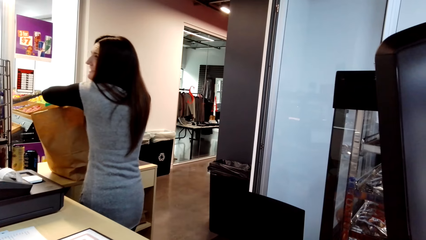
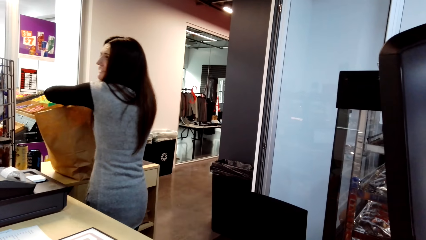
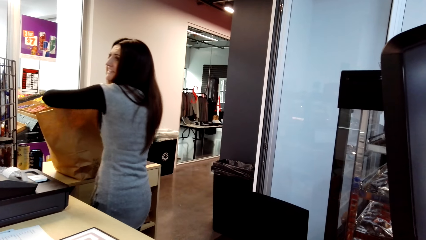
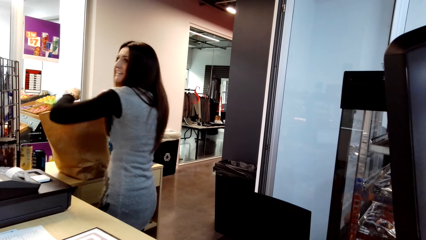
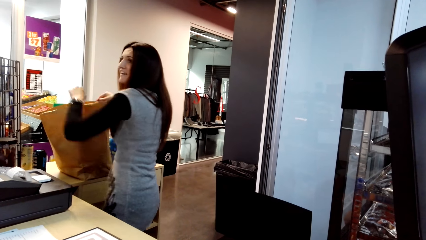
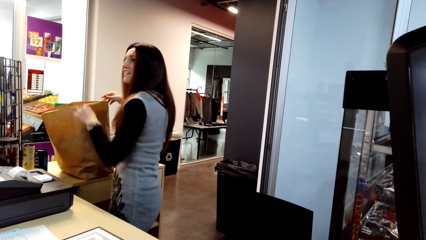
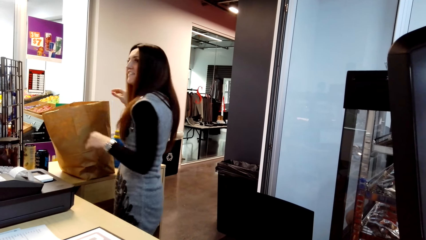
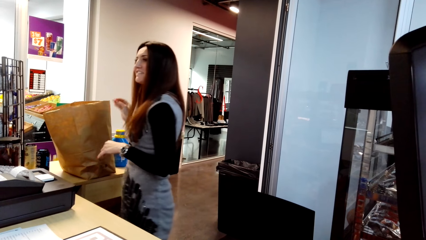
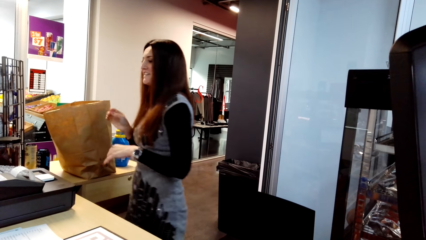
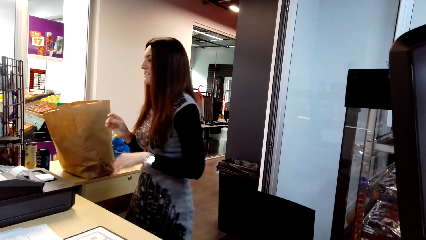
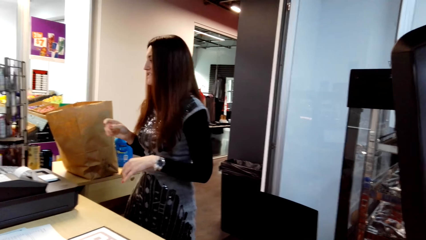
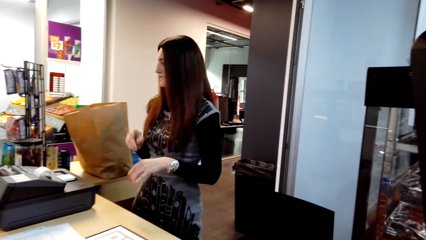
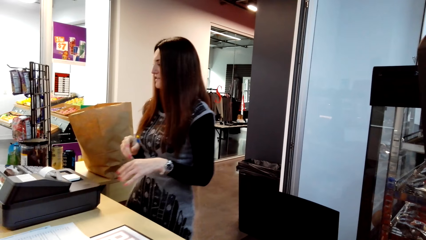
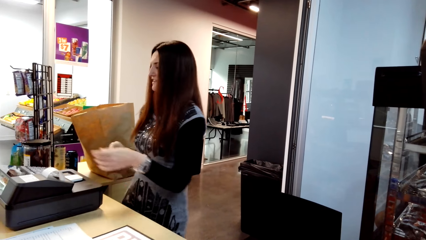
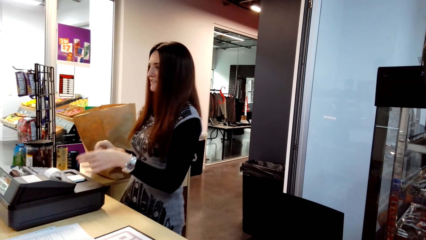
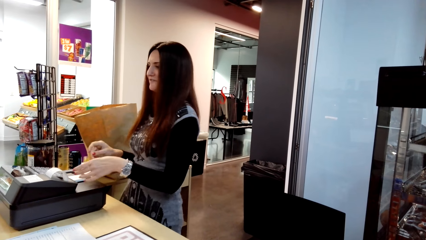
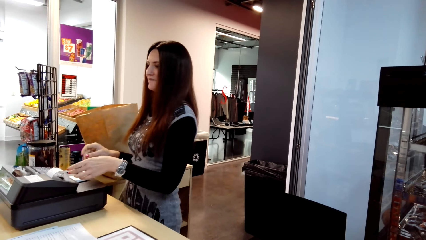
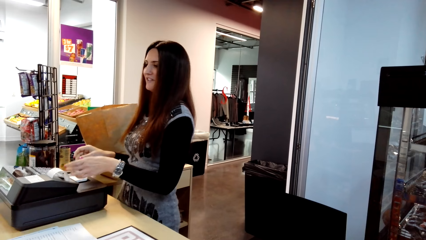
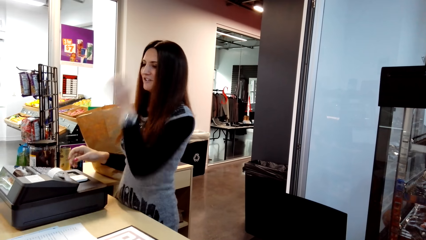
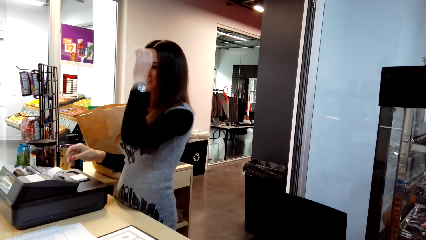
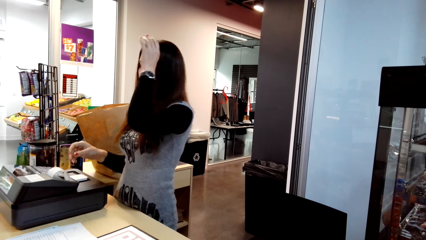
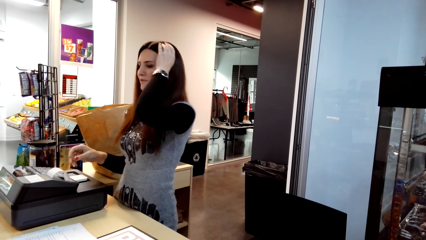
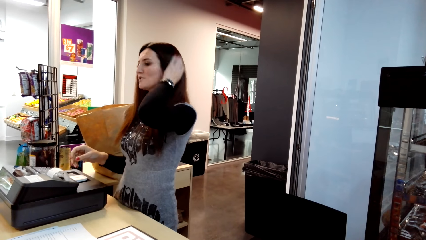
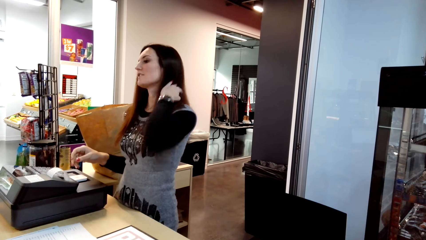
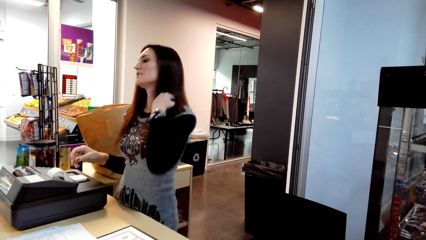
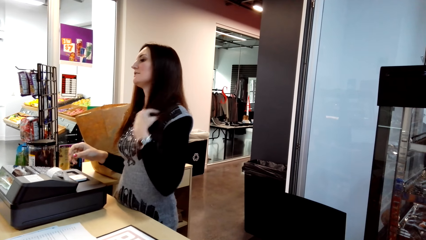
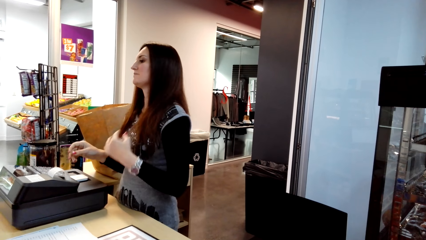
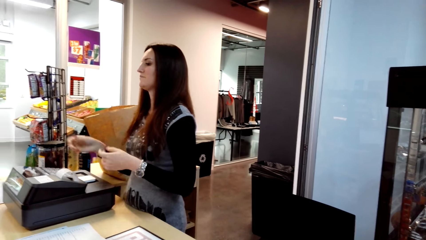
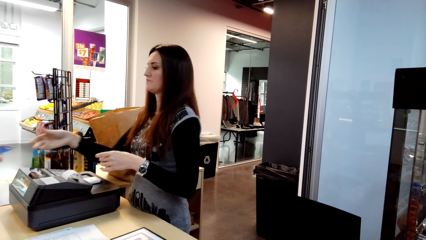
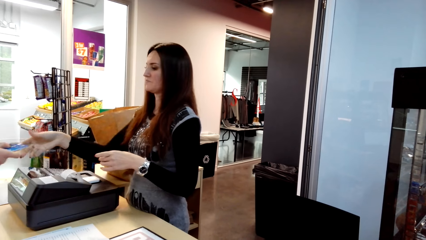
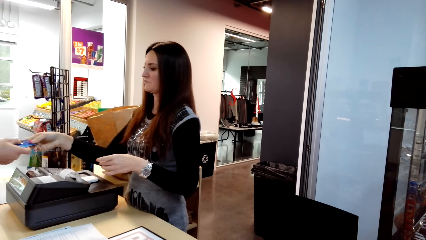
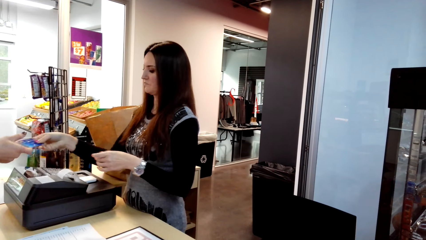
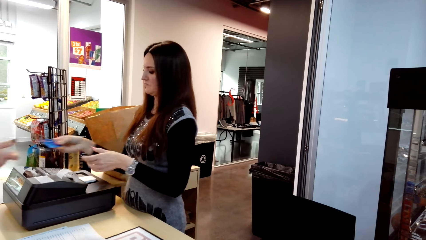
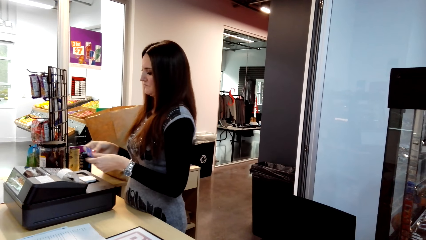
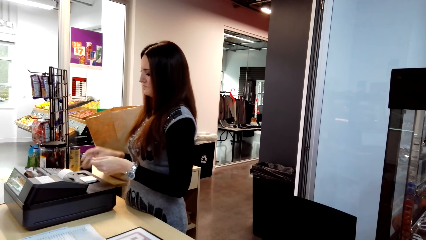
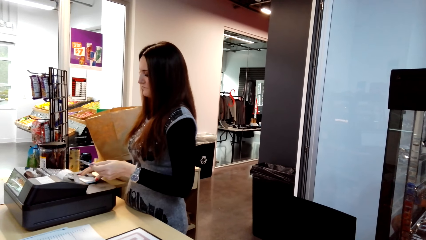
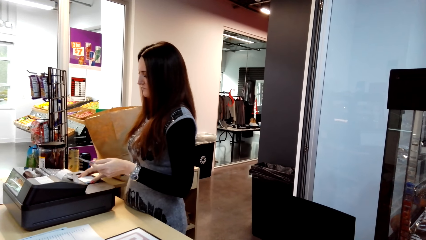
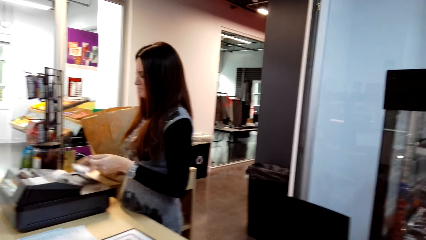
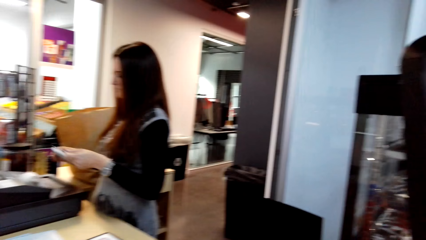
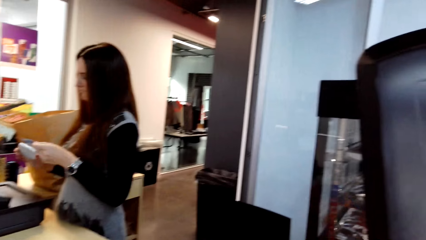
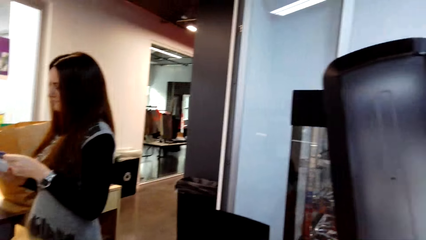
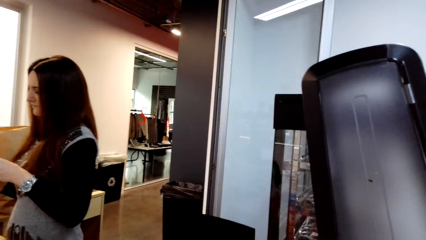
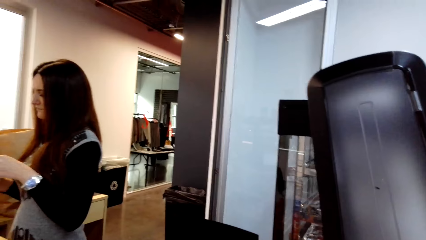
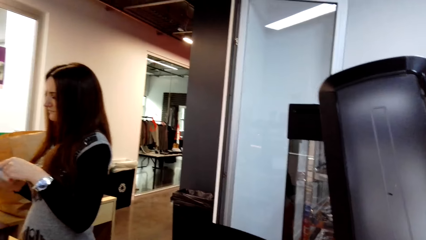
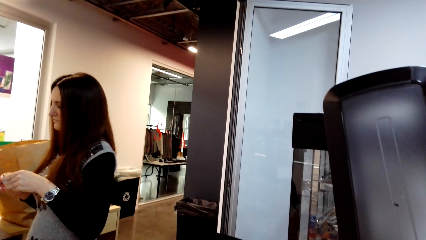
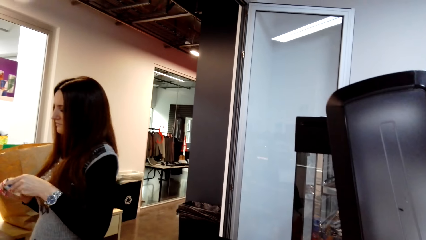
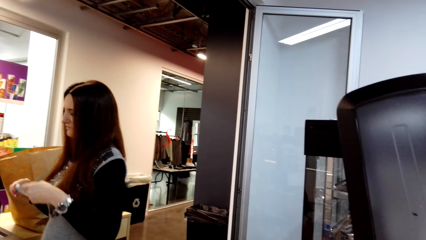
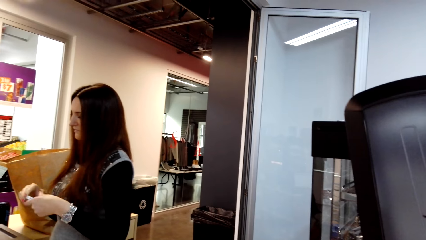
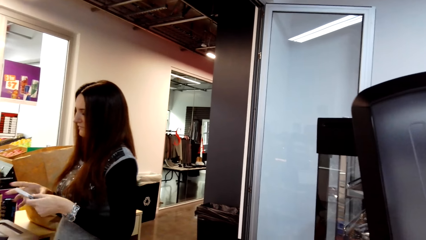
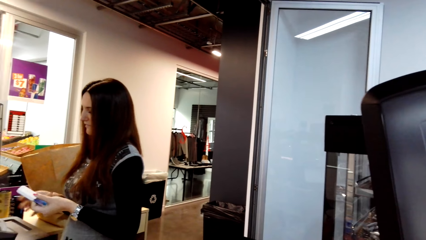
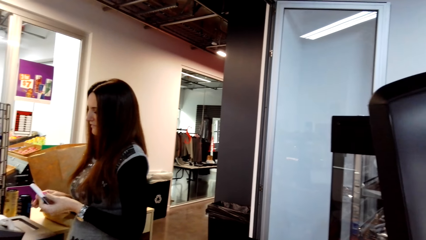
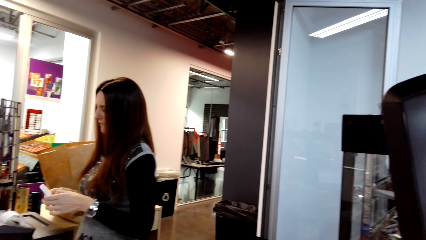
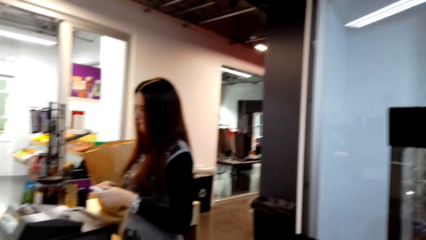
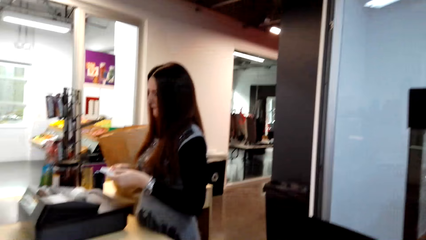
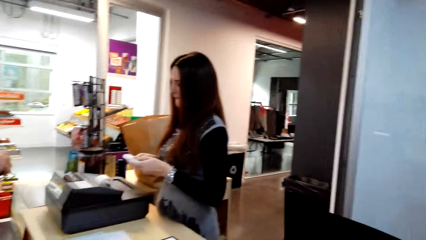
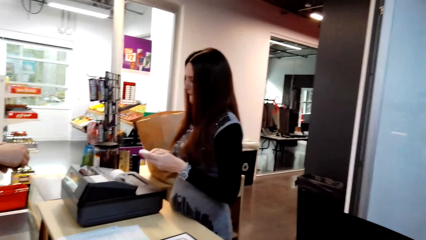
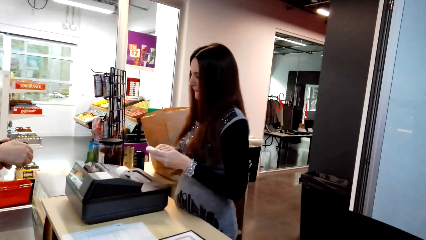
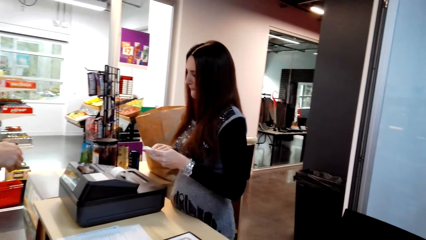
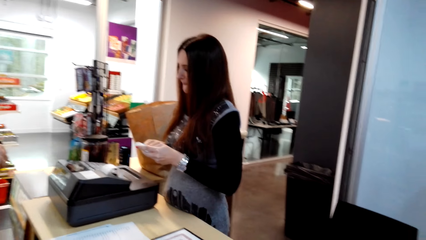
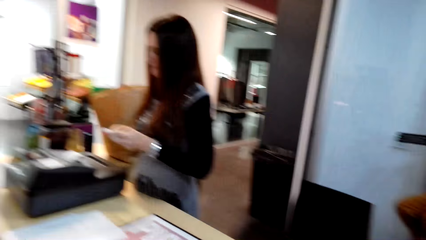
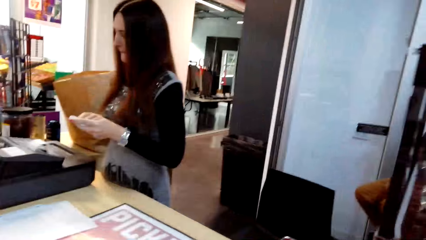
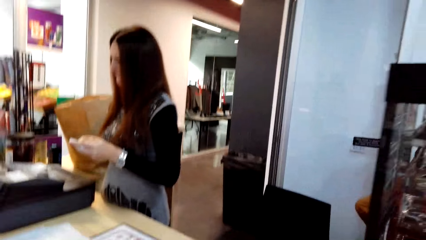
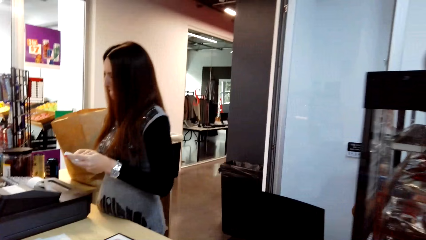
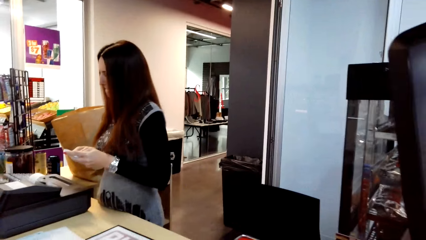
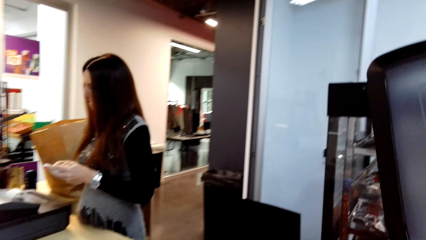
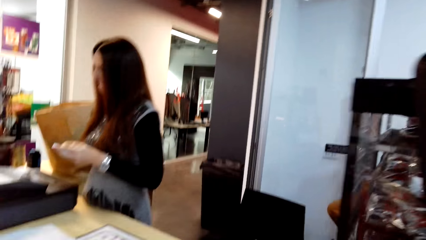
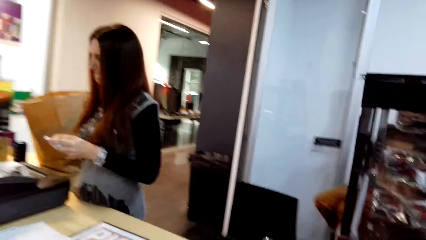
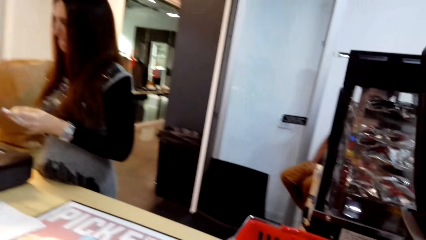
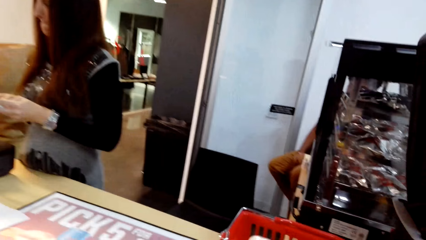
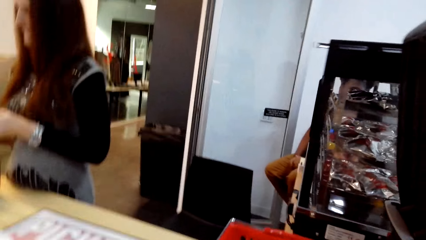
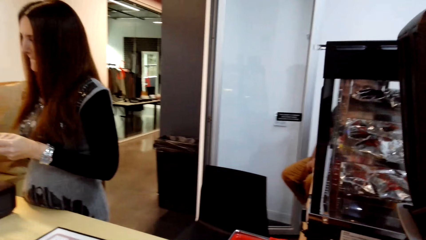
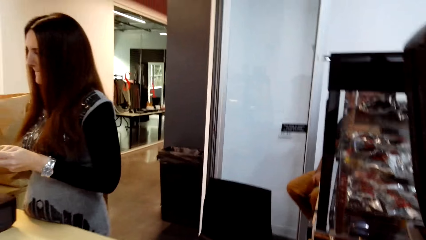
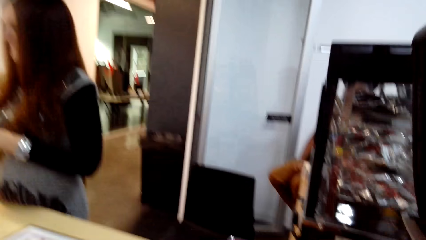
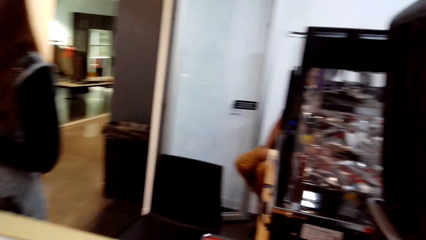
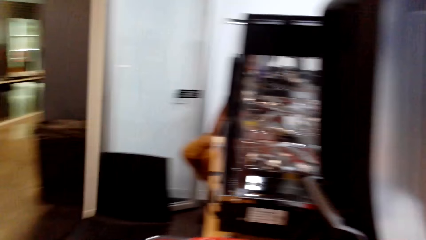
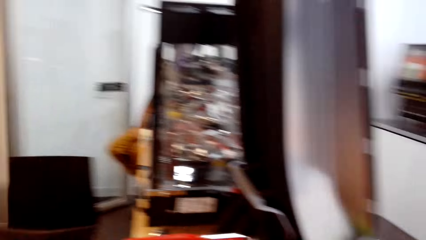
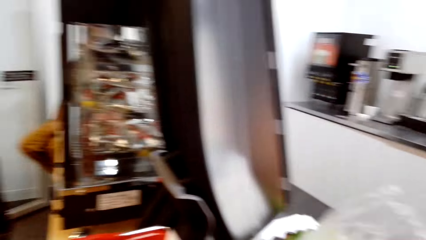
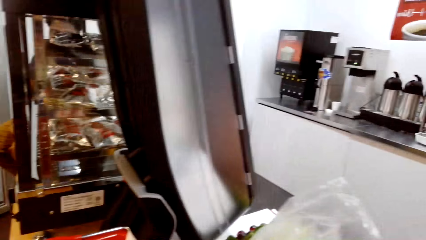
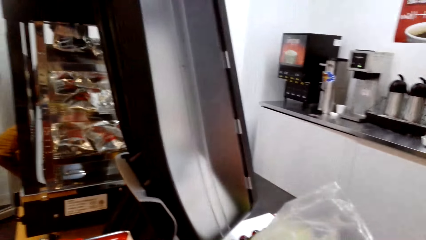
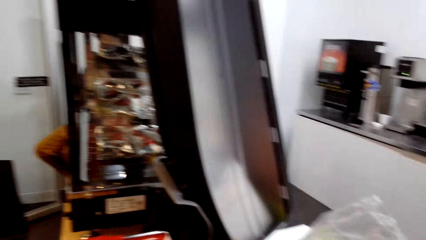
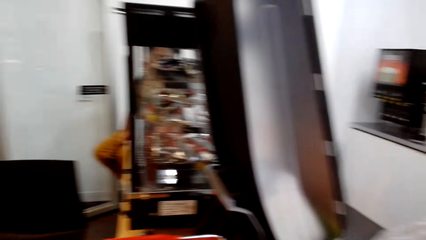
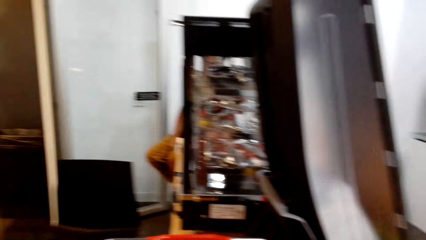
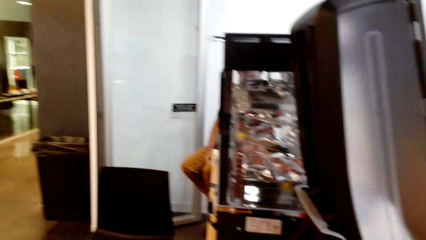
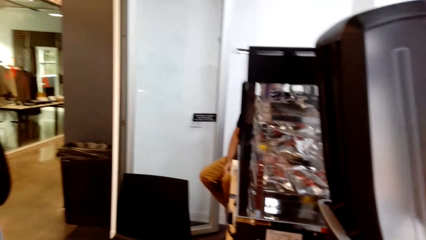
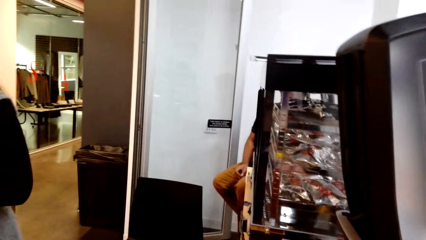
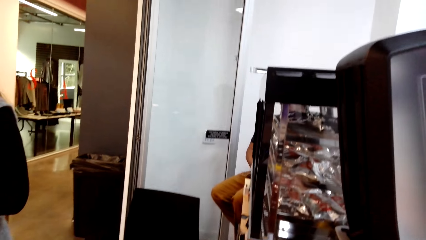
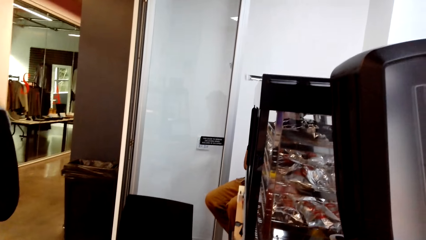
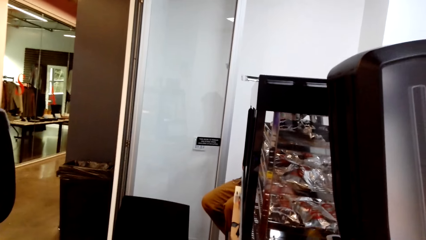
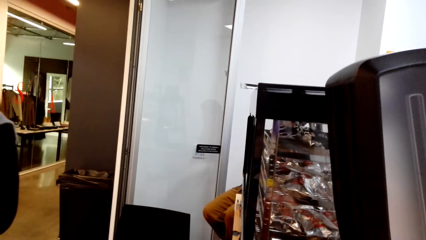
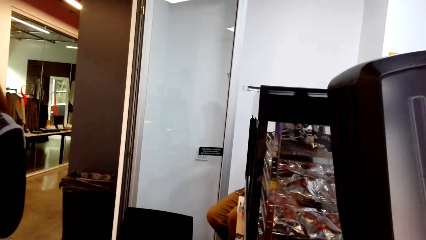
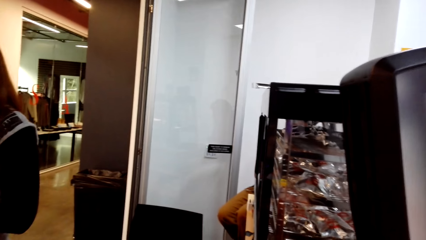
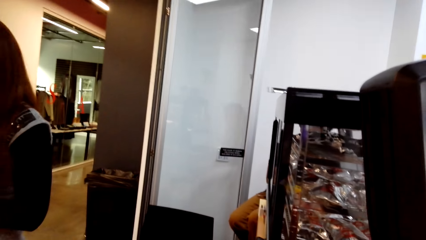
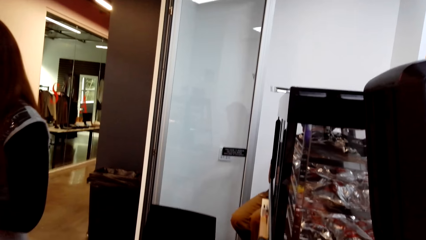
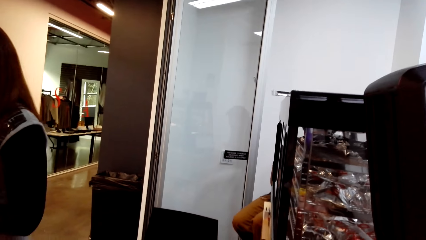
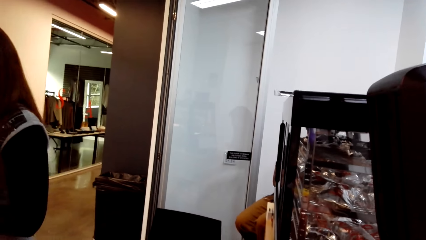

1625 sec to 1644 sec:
A woman stands on the floor. Another woman passes a card to the first woman in the counter. The first woman stands on the floor. The camera wearer stands on the floor. A man sits on the chair on the floor. The camera wearer stands on the floor.
